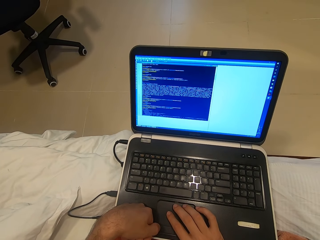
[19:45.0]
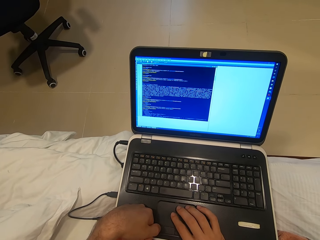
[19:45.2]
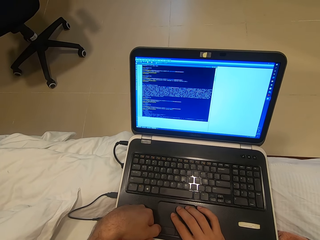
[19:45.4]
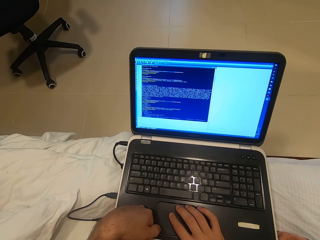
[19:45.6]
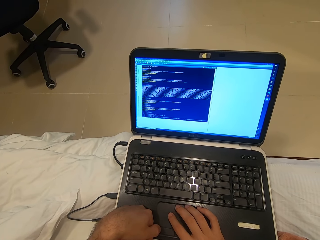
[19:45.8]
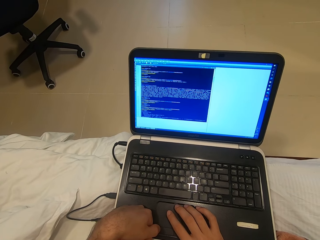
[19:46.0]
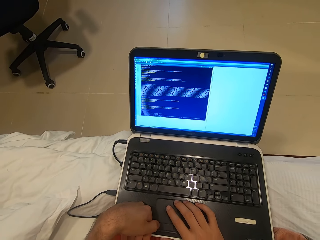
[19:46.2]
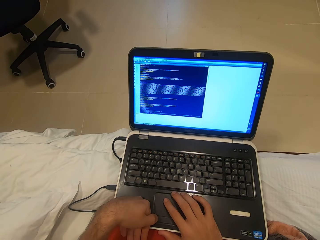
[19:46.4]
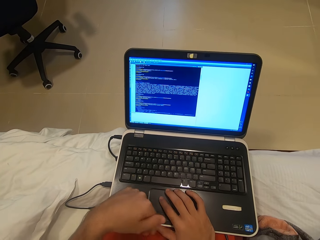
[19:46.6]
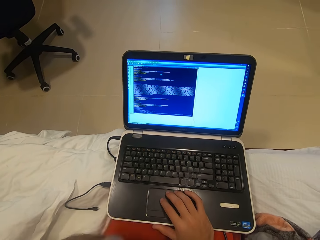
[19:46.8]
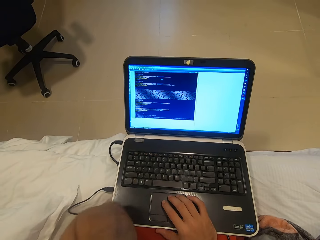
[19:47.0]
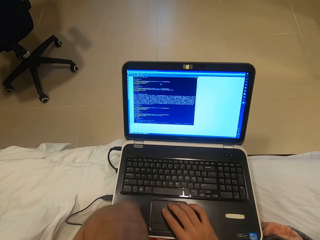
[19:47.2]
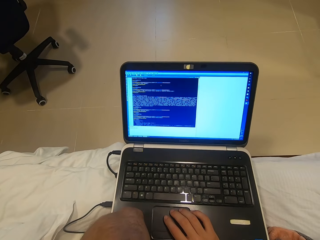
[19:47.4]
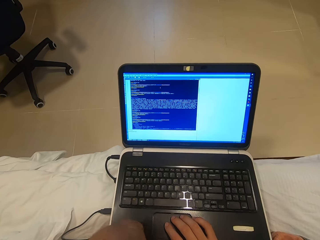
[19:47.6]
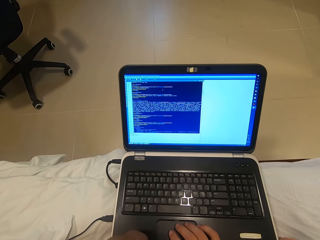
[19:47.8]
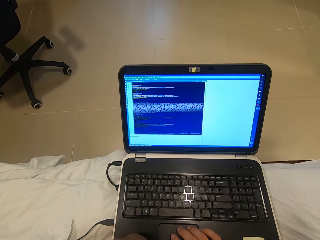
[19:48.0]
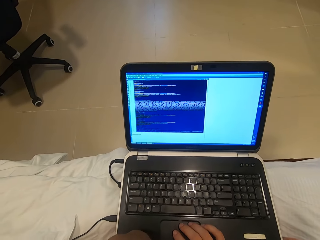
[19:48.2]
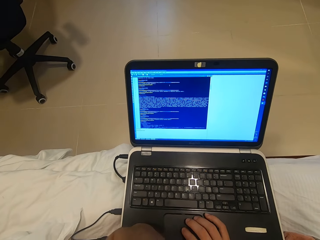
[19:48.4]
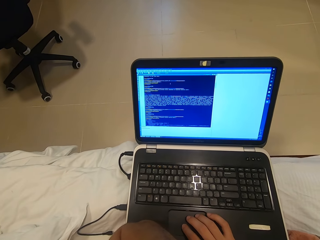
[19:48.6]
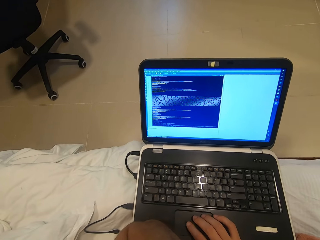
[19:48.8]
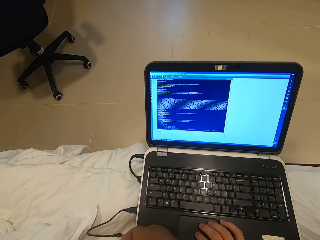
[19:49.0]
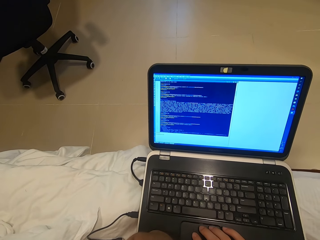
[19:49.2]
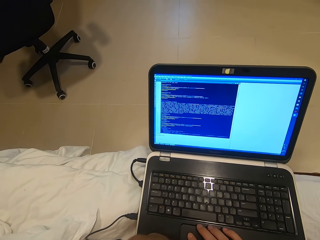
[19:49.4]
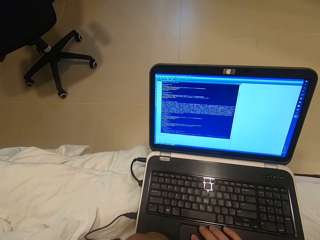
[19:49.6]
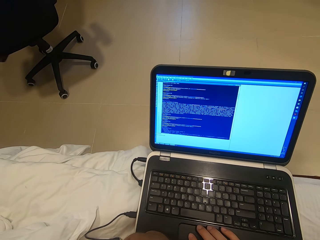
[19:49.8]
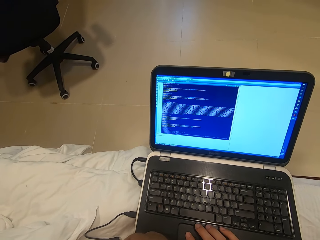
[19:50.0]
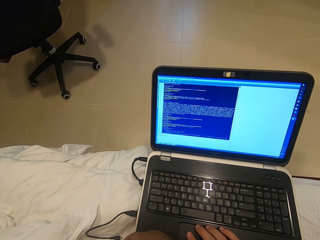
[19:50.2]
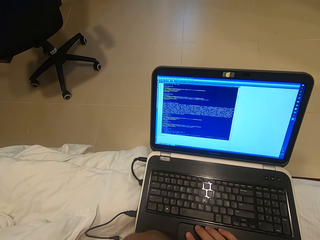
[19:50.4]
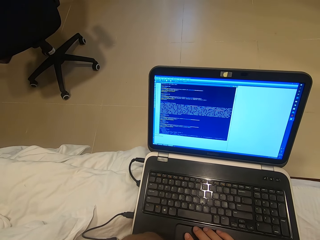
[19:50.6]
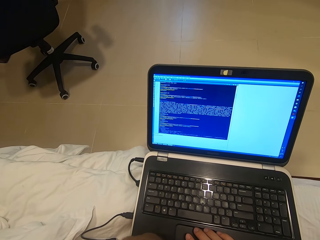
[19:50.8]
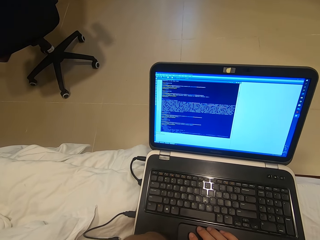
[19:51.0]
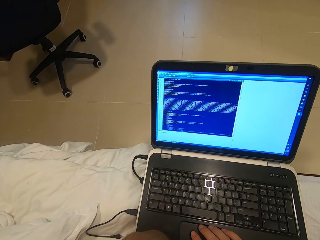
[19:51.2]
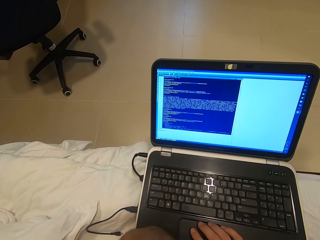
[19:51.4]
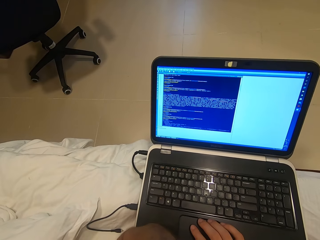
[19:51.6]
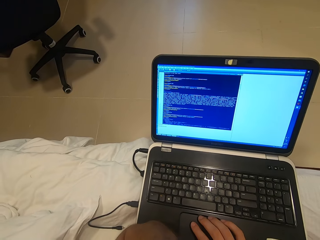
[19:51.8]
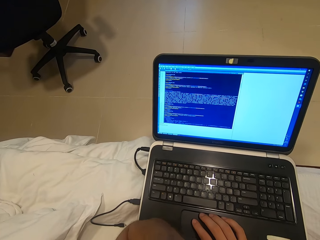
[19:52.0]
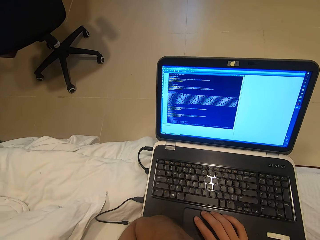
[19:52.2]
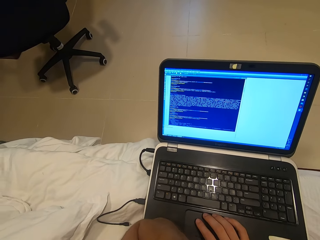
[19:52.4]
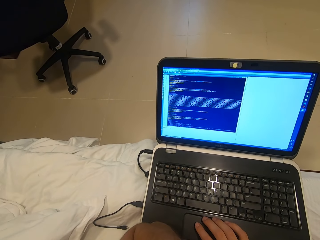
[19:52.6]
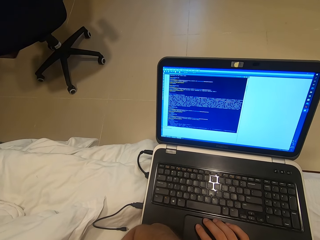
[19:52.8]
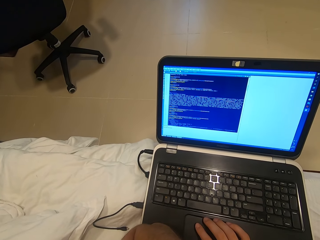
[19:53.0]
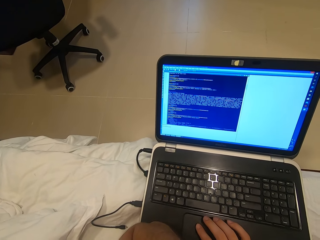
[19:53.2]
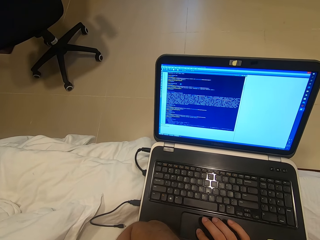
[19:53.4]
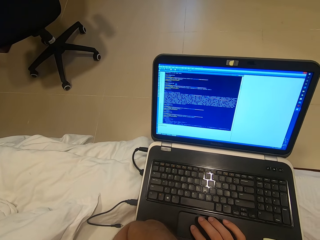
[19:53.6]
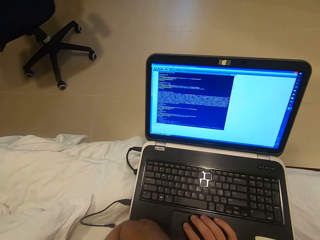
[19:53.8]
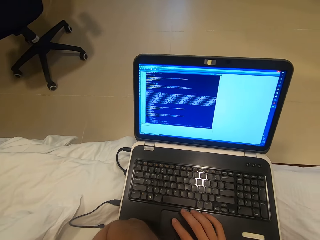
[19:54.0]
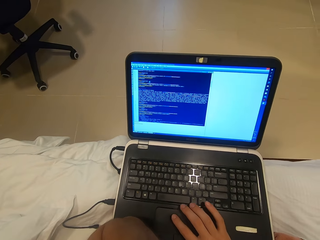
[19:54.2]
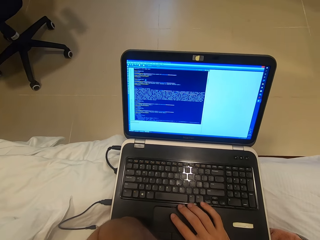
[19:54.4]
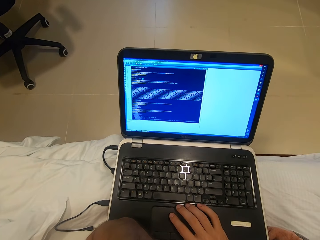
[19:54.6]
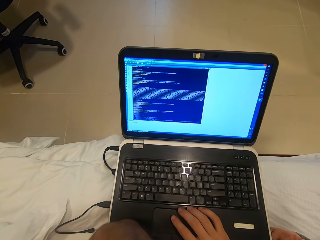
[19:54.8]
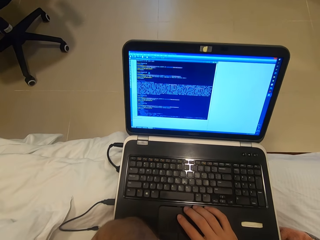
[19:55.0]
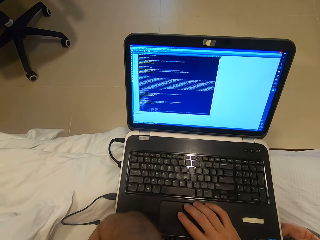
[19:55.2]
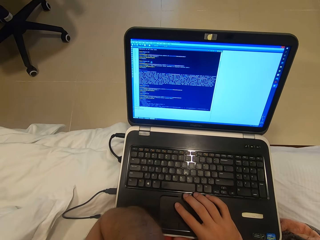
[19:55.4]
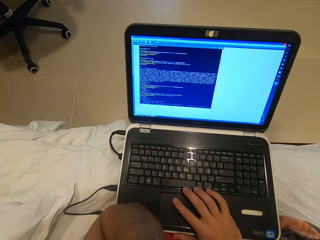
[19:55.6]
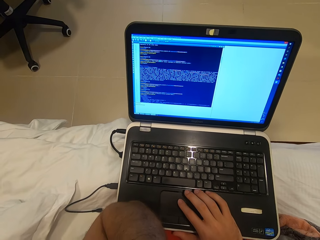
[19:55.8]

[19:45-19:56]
The camera wearer removes his left hand from the laptop track pad. He places his left elbow on the laptop.

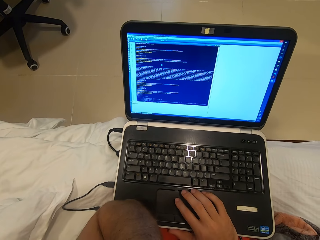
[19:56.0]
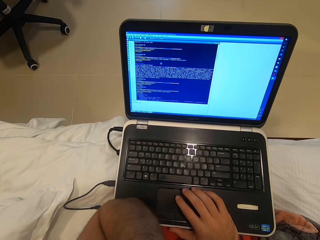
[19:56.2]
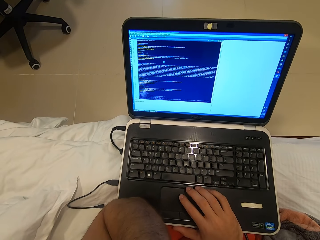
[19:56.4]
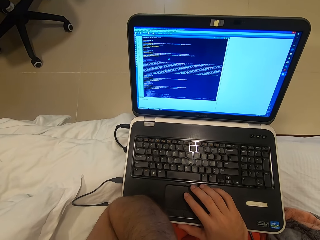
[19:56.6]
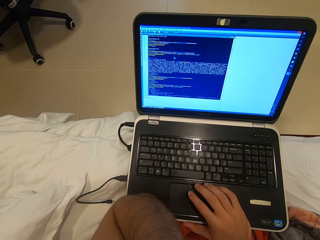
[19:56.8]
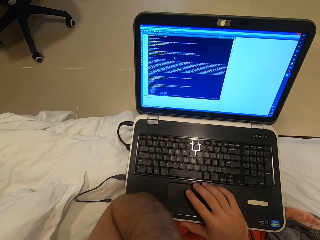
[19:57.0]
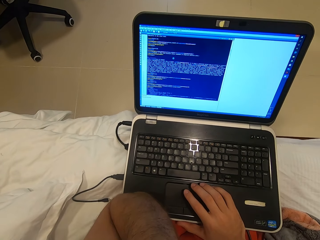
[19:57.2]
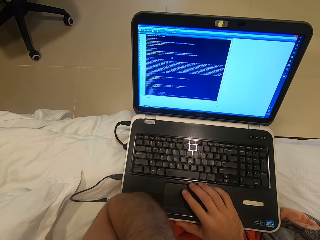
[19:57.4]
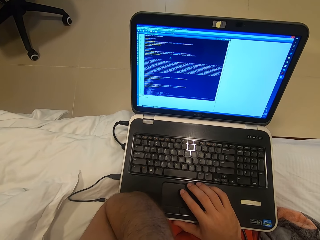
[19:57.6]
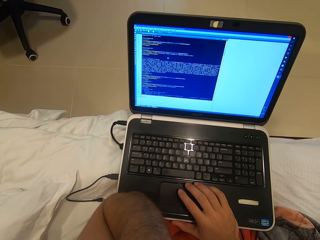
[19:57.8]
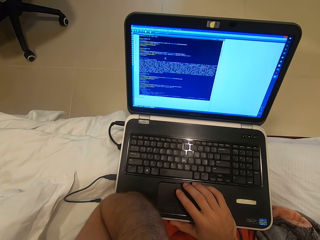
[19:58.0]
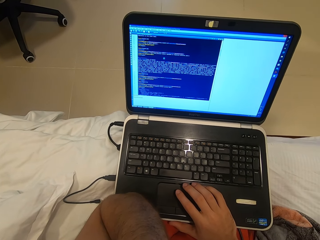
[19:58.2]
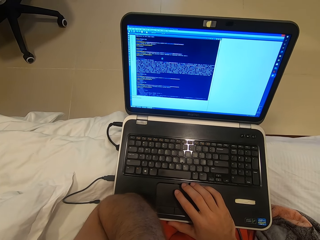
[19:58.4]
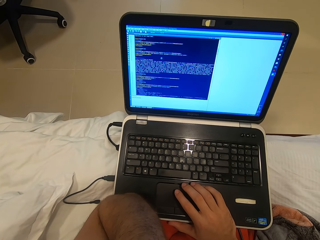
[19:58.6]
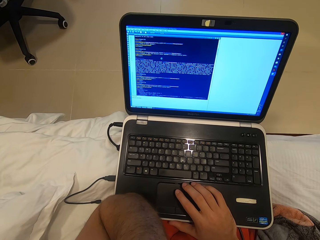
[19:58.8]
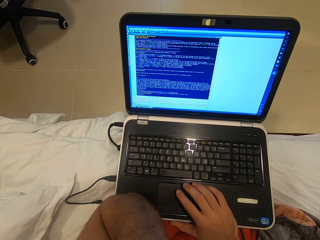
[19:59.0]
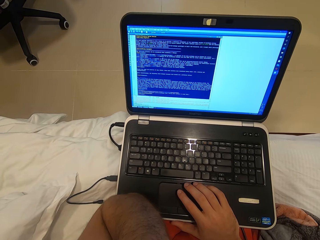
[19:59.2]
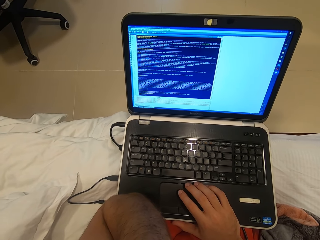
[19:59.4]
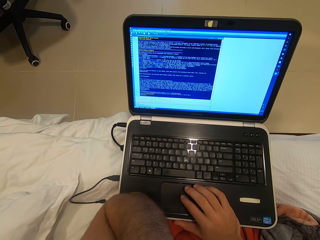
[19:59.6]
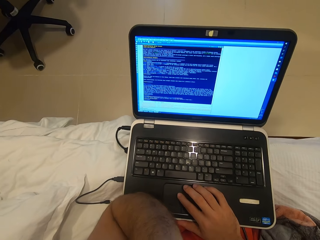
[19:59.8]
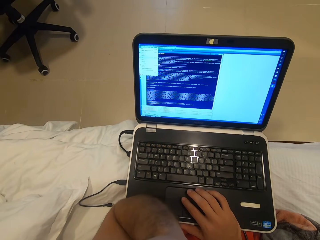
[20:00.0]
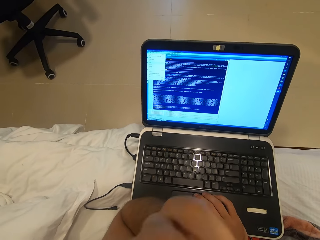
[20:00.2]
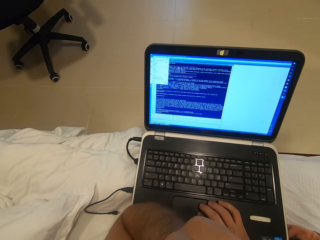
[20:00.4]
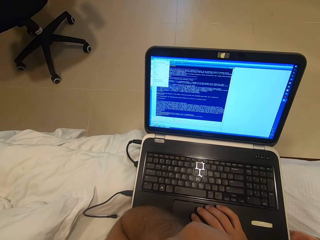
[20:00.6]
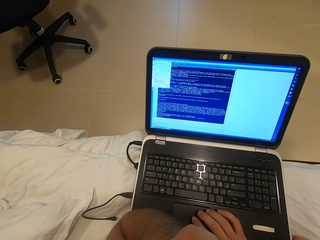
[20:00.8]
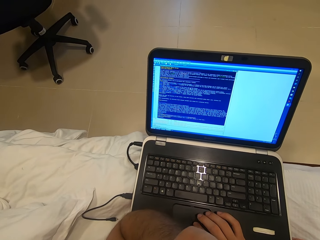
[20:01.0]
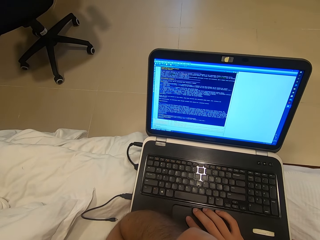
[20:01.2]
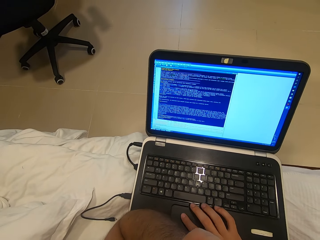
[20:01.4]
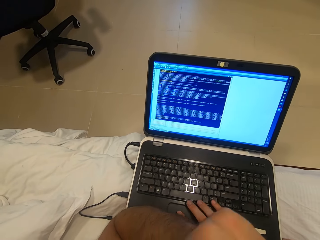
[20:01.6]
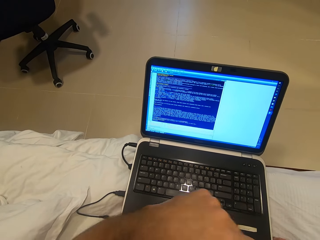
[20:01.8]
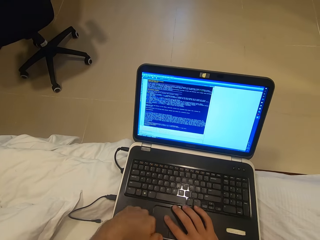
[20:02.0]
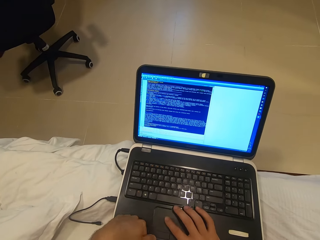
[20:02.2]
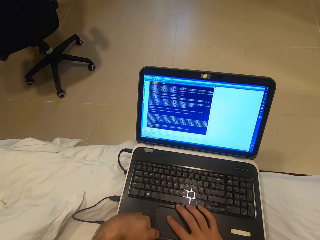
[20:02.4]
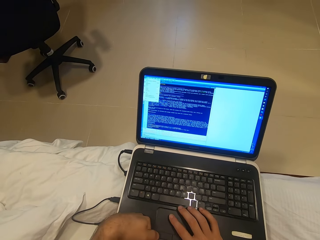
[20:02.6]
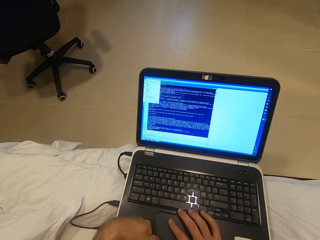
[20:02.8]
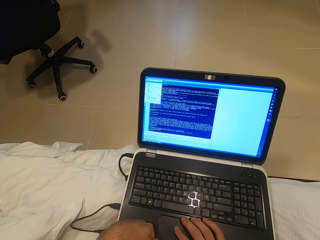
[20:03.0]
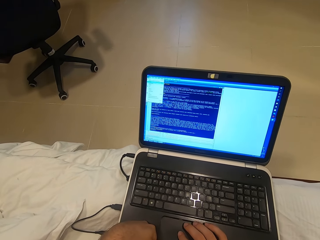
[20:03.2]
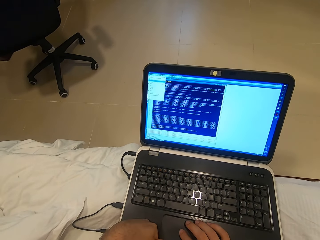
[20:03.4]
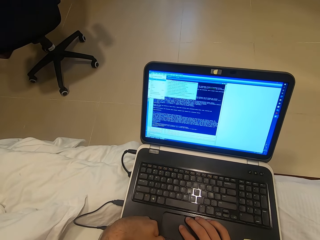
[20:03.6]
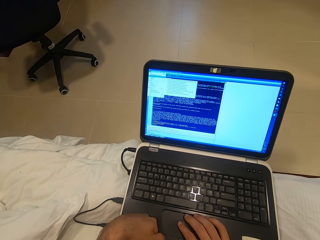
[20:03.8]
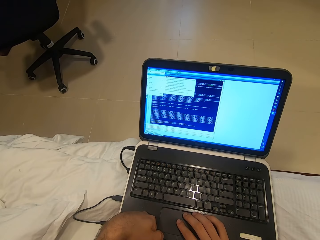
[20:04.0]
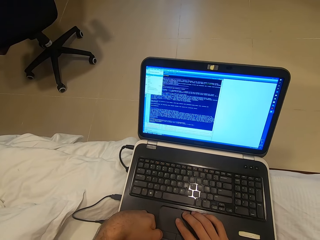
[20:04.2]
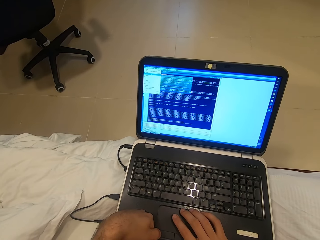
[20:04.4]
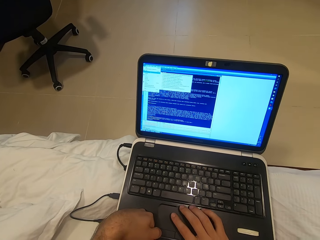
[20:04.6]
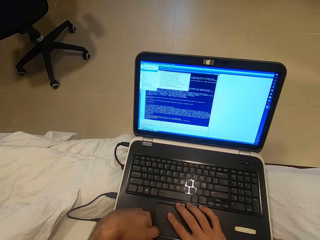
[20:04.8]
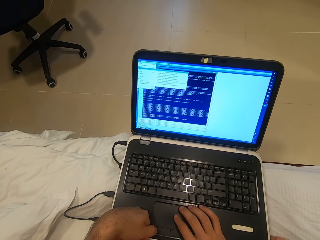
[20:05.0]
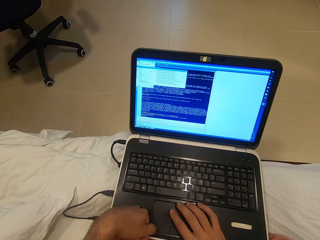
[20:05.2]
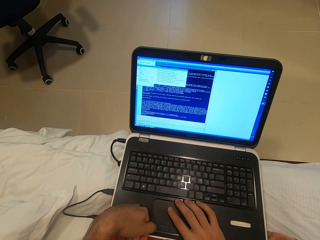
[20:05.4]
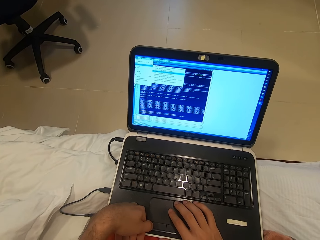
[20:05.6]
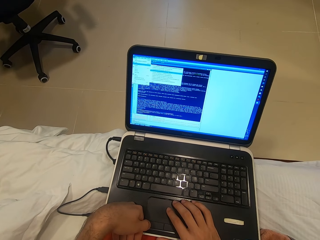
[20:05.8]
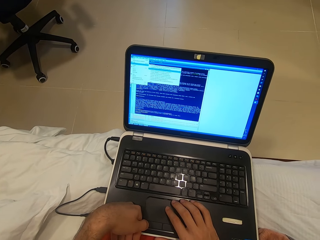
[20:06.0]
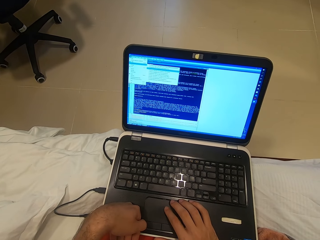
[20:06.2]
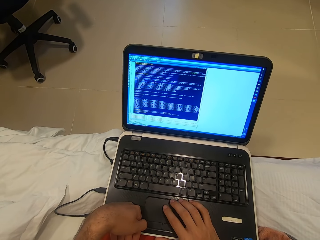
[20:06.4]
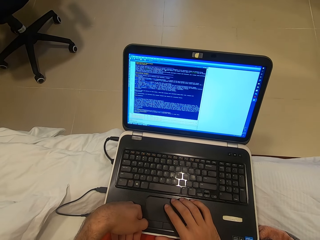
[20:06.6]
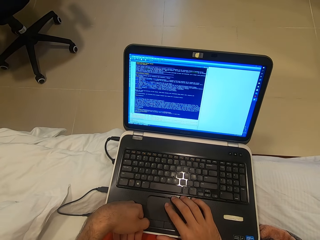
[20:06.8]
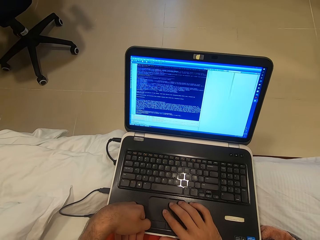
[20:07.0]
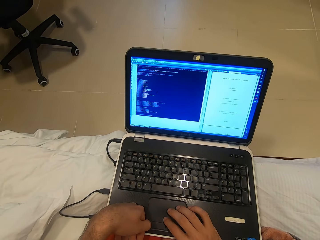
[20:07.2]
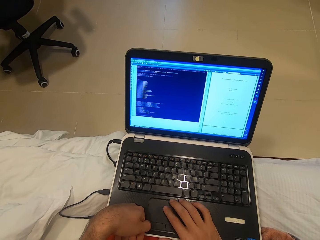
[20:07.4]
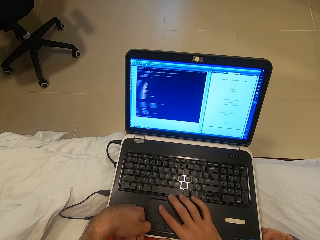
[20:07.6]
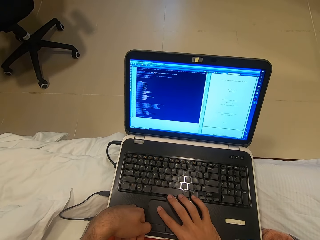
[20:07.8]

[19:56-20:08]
The camera wearer scrolls on the laptop track pad with his right hand. He clicks on the laptop track pad with his left hand.
